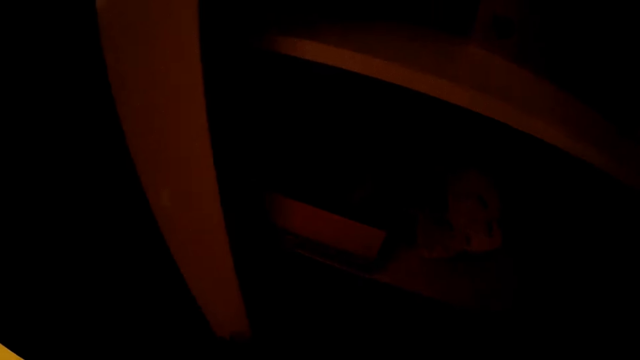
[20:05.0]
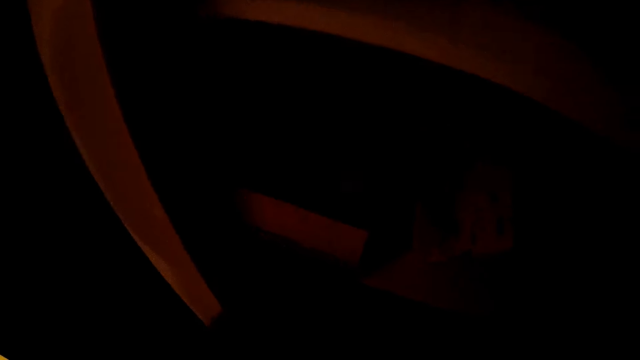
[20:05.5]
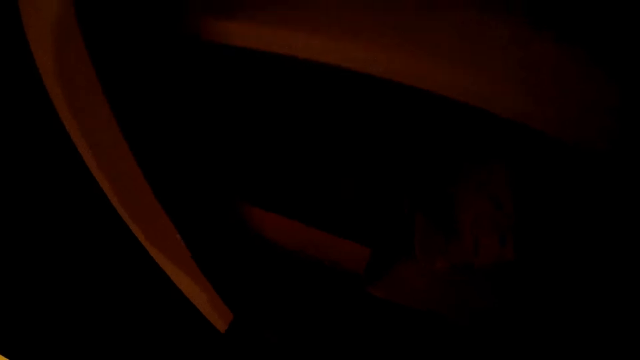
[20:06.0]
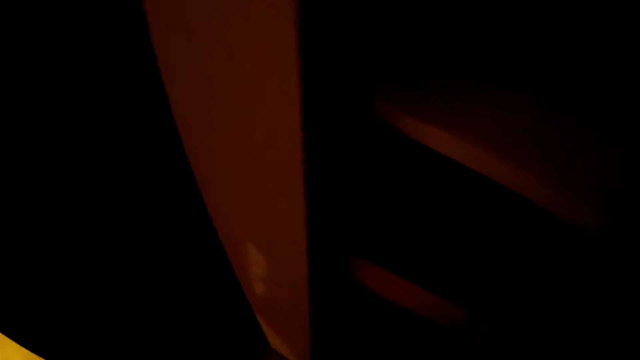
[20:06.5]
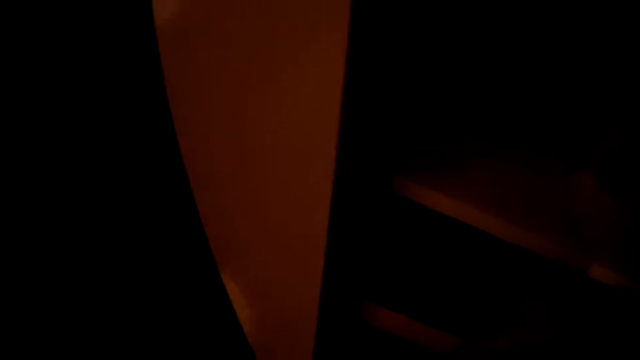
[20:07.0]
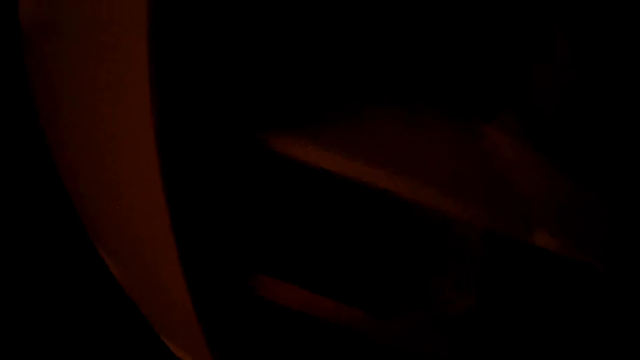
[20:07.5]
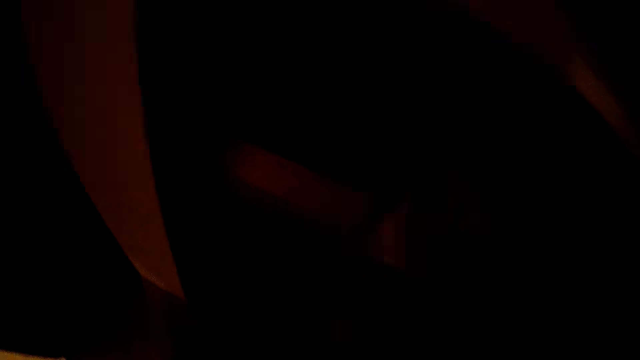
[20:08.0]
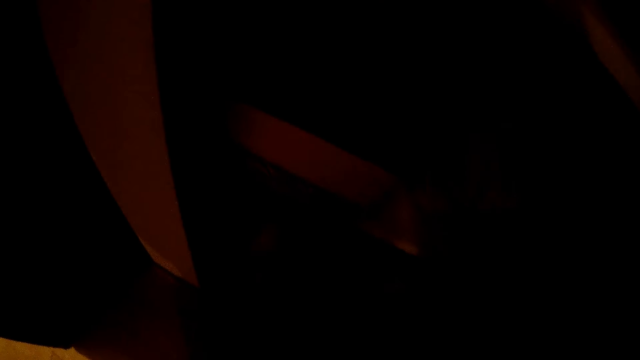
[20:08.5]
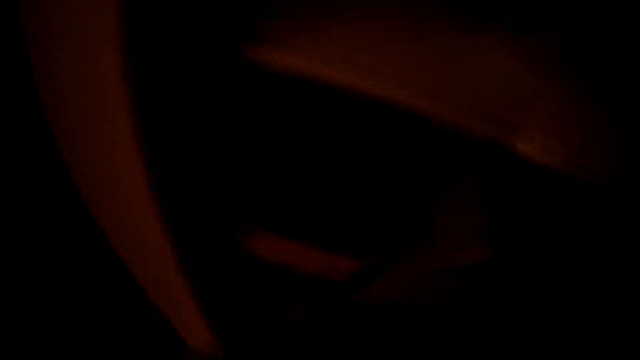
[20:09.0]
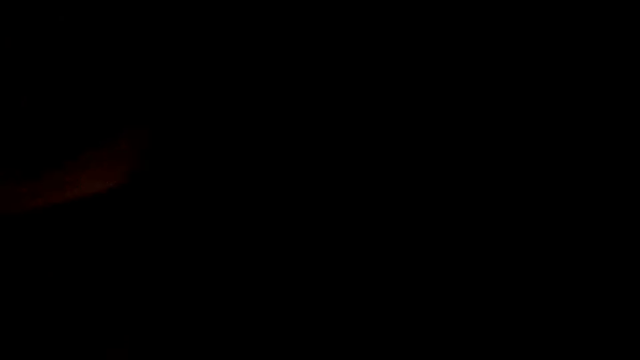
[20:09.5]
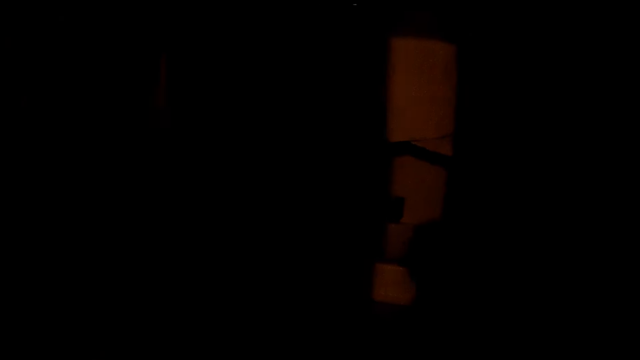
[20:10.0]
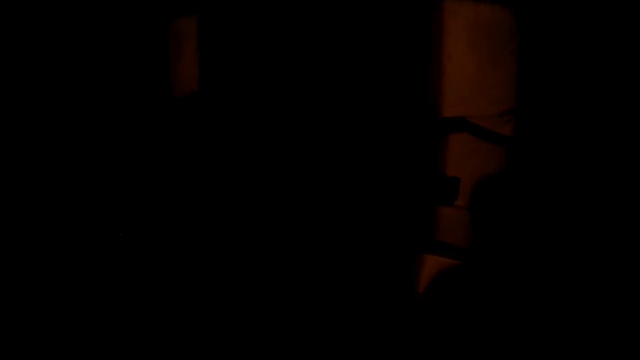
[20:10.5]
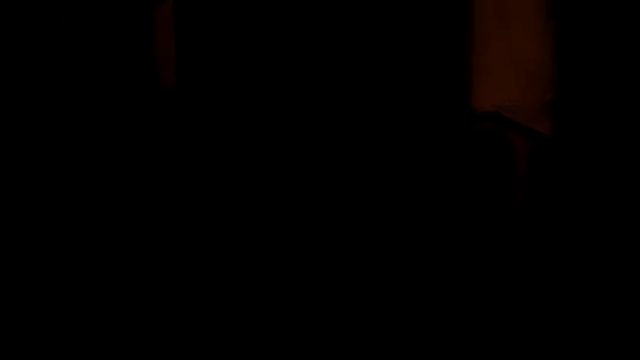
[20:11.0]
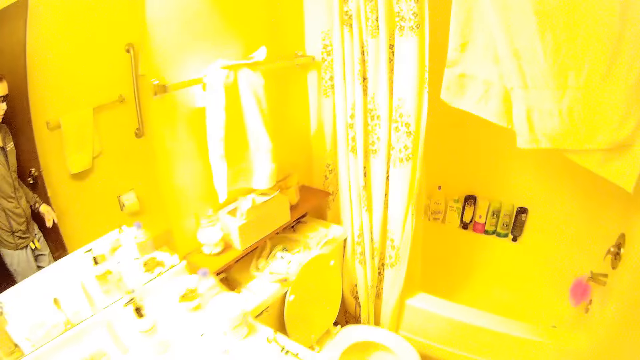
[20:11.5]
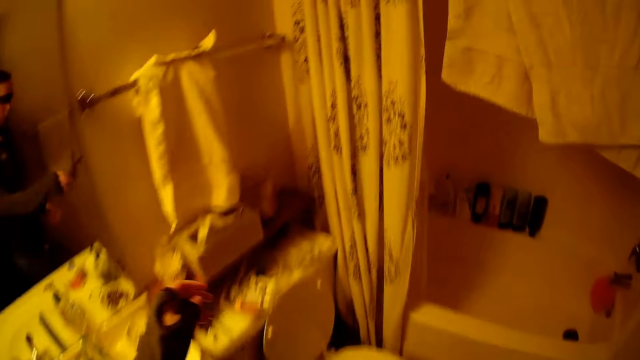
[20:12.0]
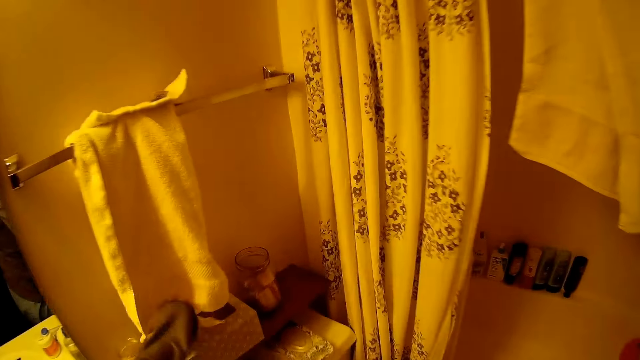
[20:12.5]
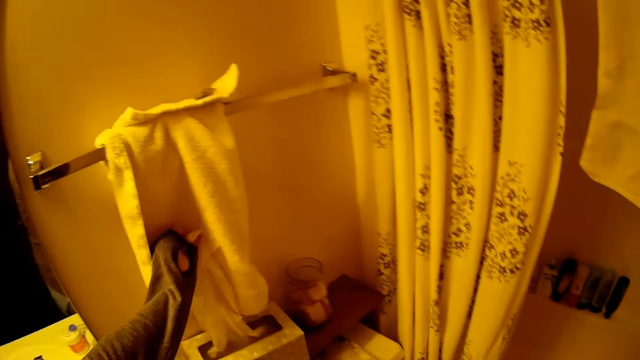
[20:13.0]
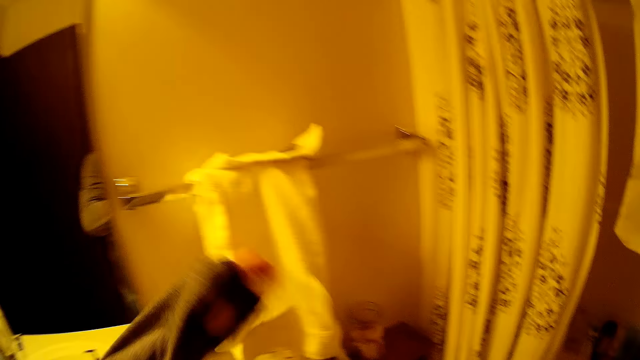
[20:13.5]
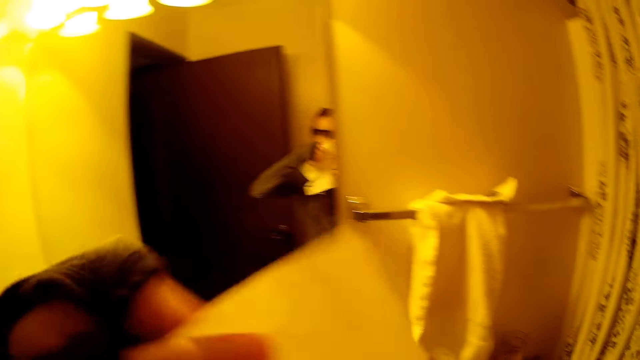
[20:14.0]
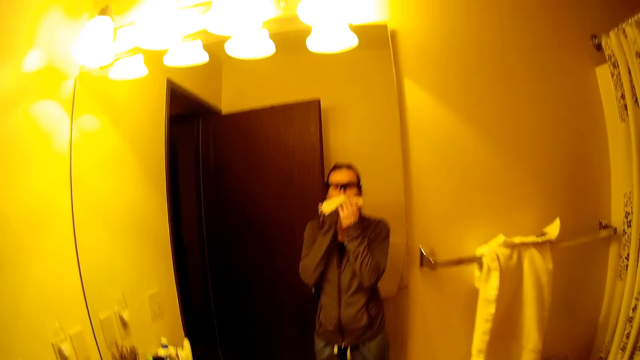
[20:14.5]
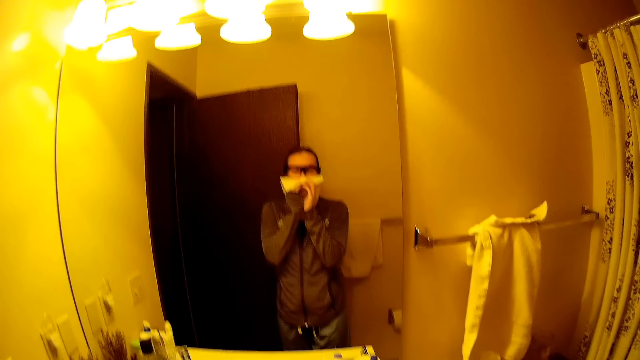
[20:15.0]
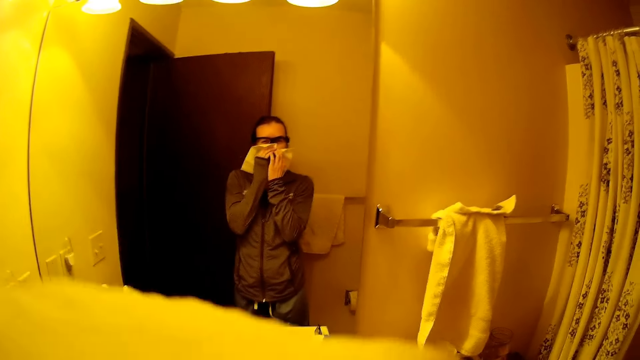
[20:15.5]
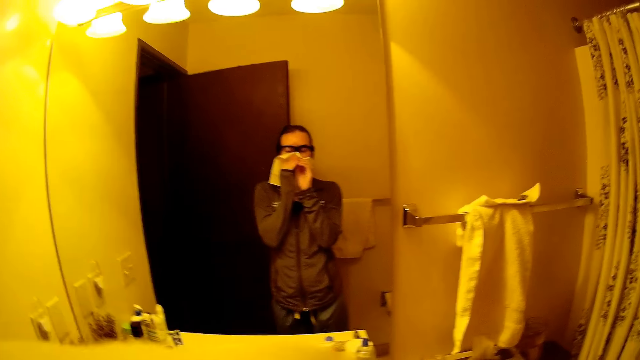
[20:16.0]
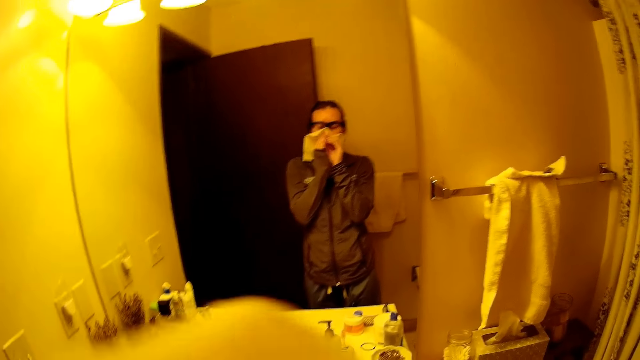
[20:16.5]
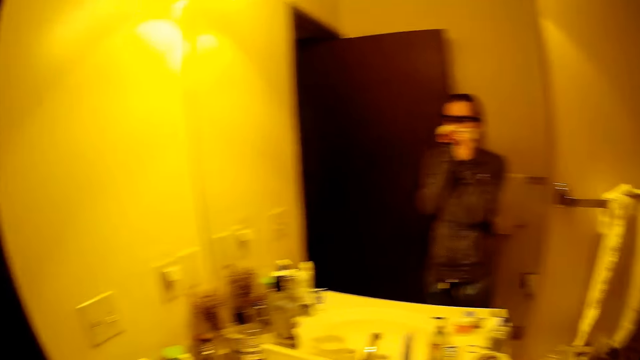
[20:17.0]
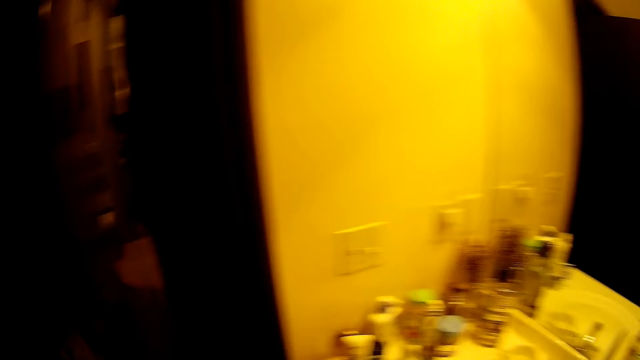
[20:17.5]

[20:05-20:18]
The camera wearer looks around the shelf. She walks around the room. She enters a bathroom. She switches on the light with her left hand. She picks a tissue from the tissue rack with her left hand. She cleans her nose with the tissue in both hands. She cleans her mouth.

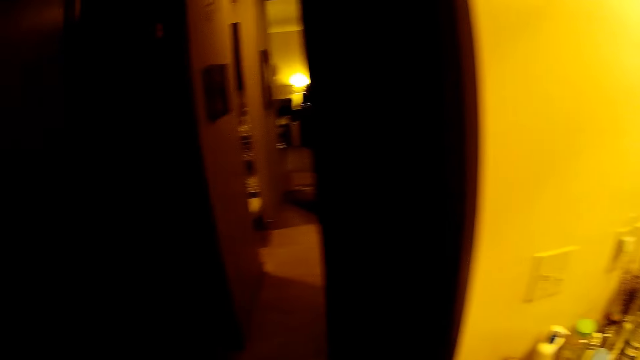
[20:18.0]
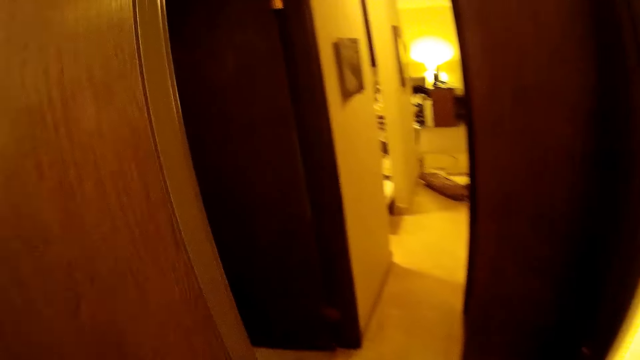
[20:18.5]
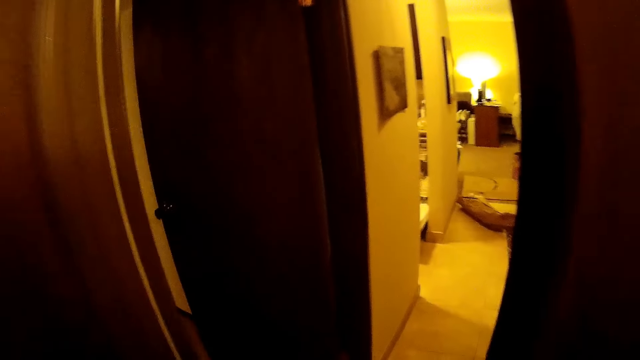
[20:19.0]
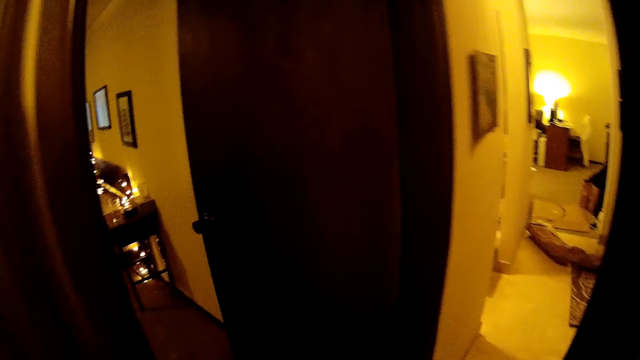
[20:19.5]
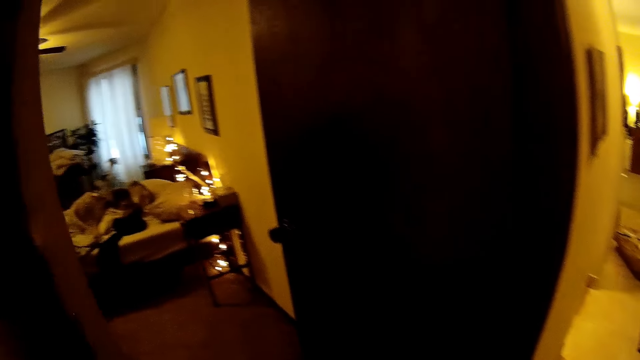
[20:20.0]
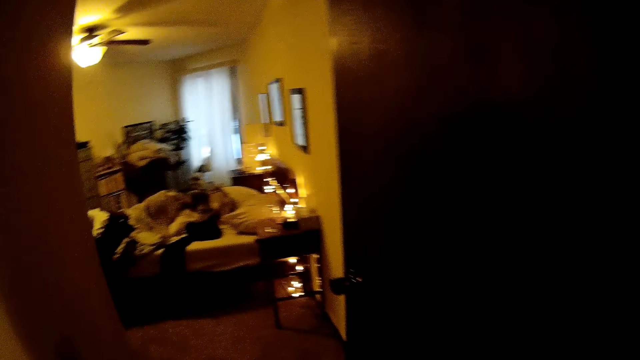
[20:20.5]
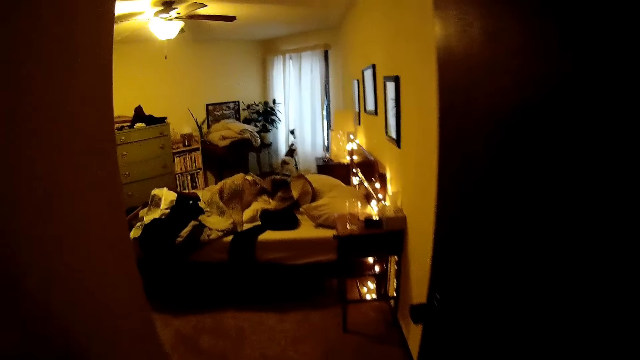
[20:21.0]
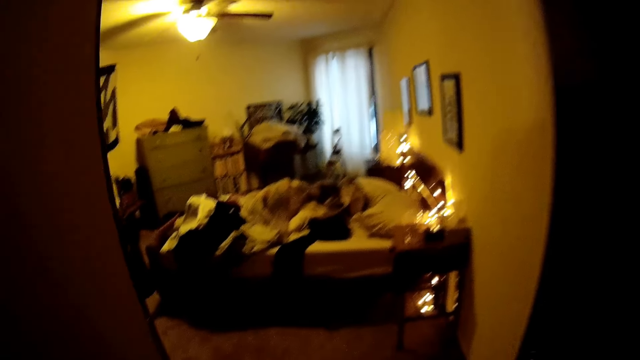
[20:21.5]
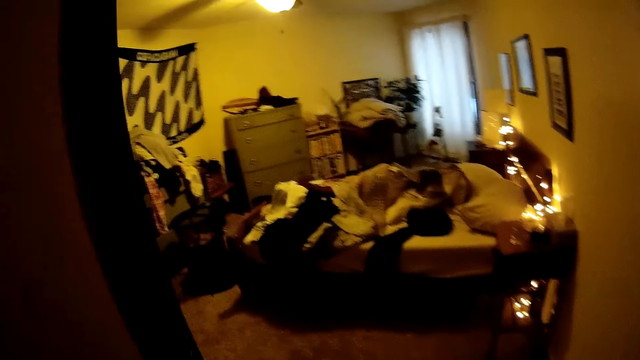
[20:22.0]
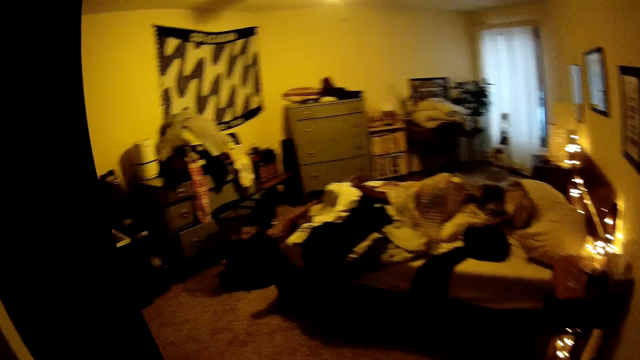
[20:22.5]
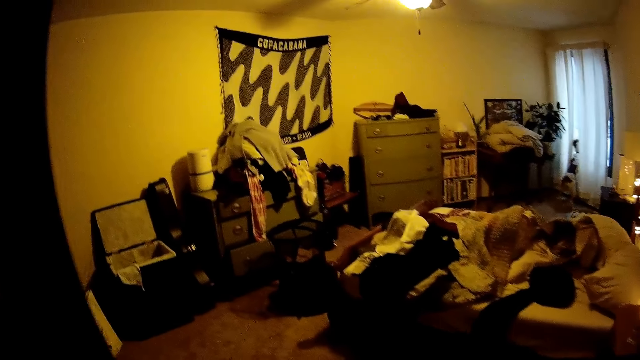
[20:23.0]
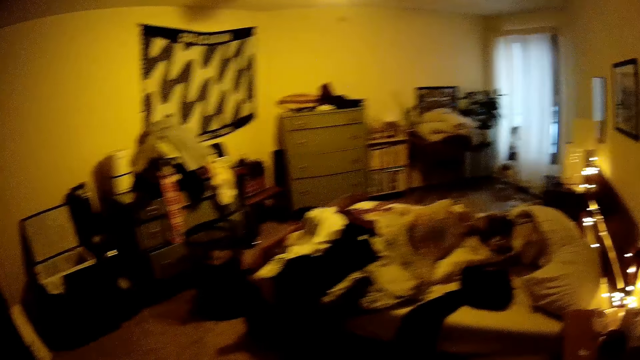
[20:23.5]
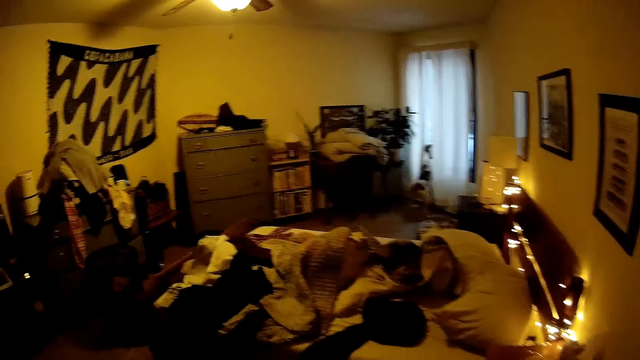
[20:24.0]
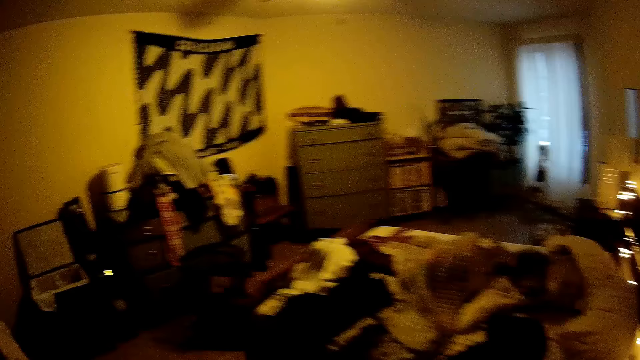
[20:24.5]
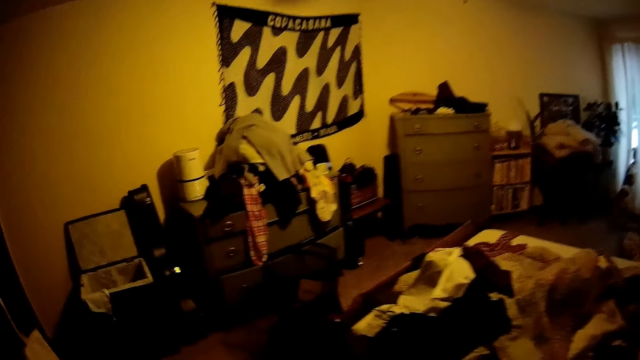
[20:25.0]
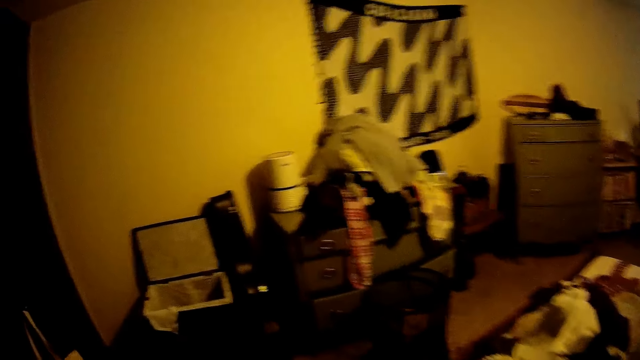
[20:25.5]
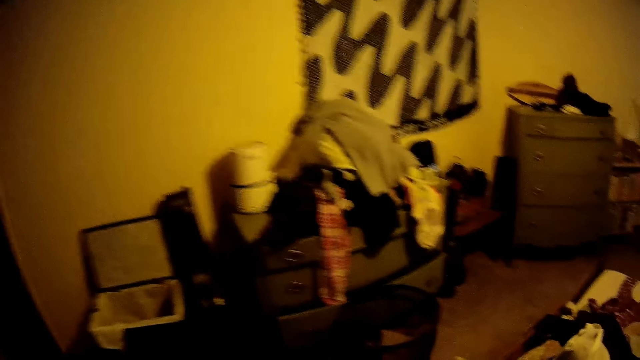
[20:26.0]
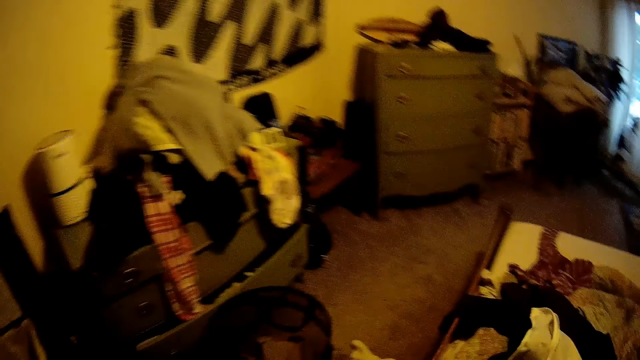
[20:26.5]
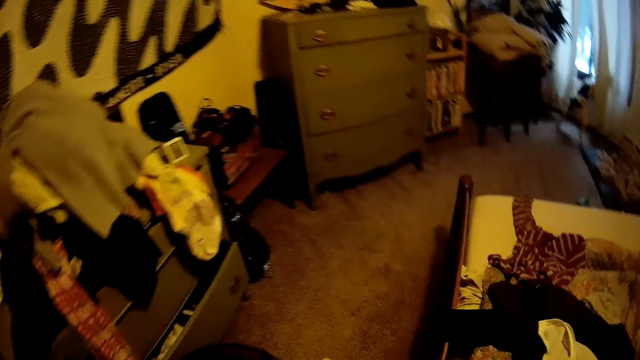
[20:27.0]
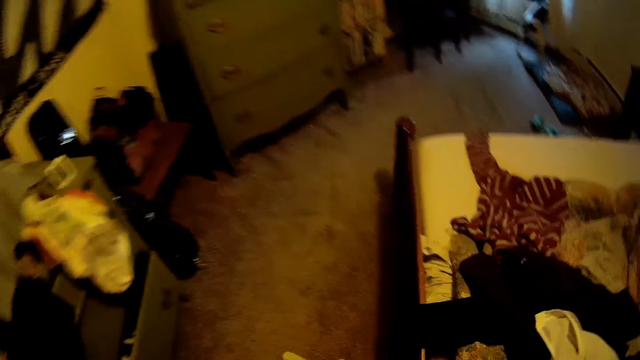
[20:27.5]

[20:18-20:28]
The camera wearer walks around the room. They walk into the bedroom. They look around the room.
